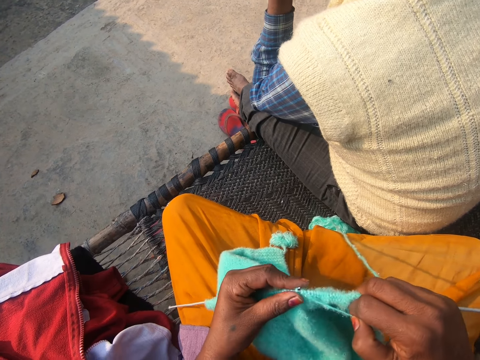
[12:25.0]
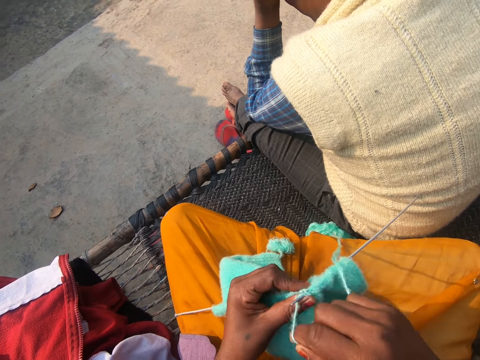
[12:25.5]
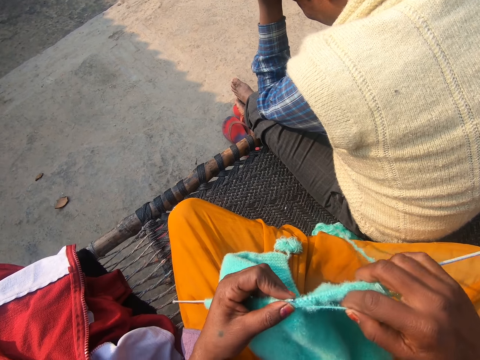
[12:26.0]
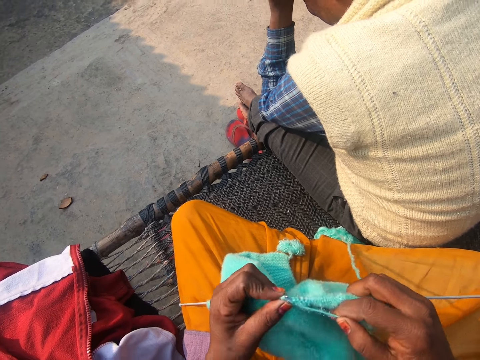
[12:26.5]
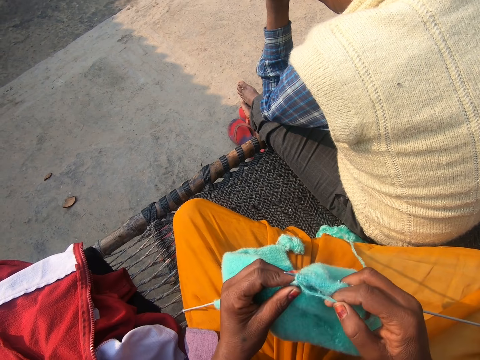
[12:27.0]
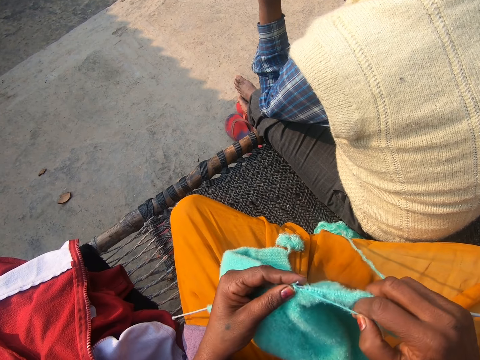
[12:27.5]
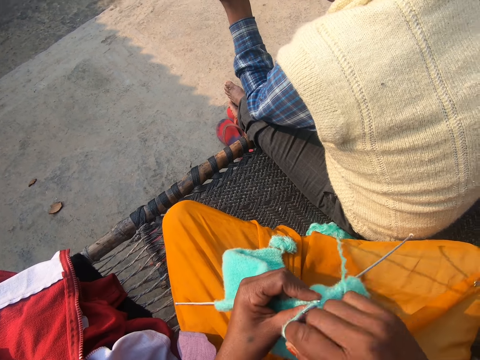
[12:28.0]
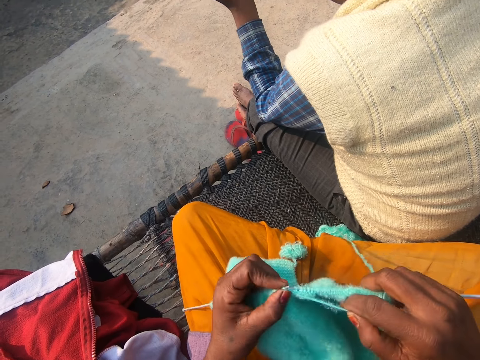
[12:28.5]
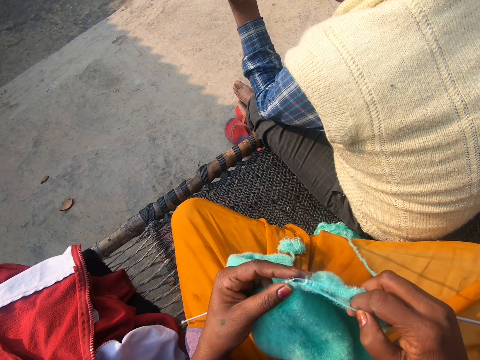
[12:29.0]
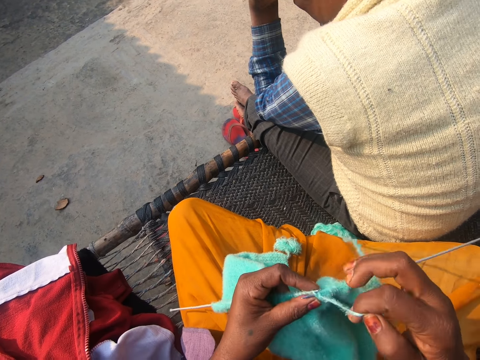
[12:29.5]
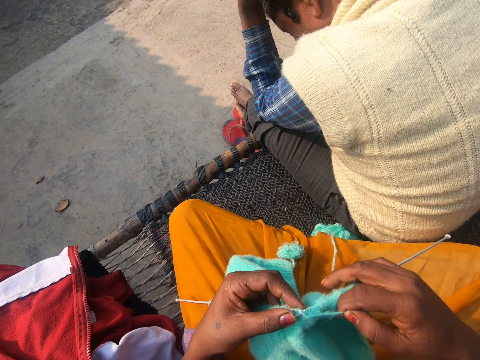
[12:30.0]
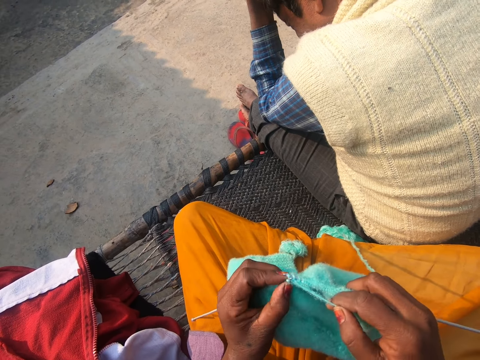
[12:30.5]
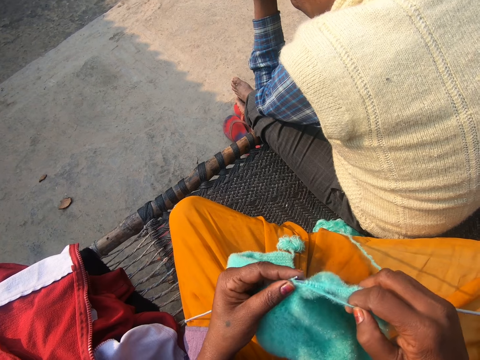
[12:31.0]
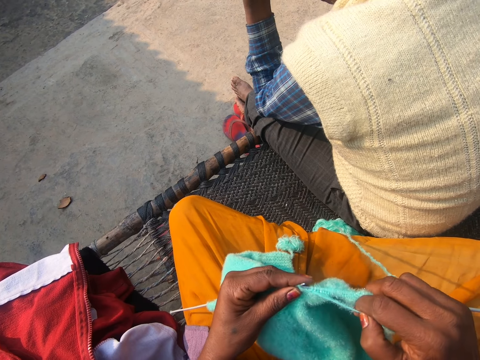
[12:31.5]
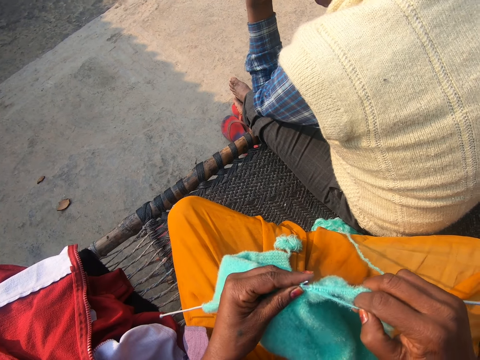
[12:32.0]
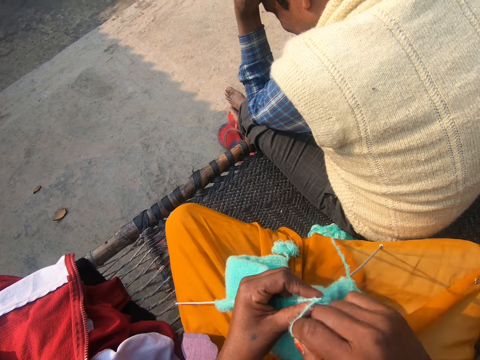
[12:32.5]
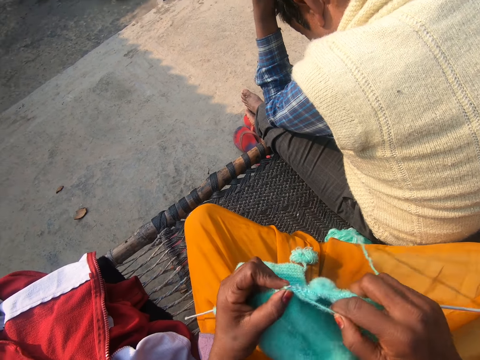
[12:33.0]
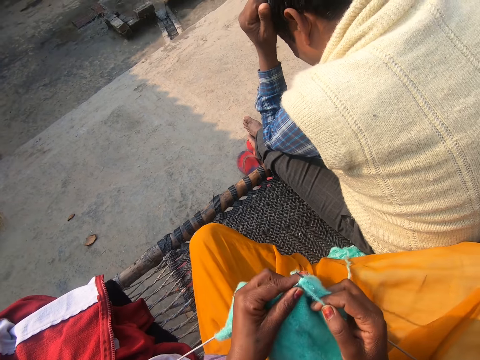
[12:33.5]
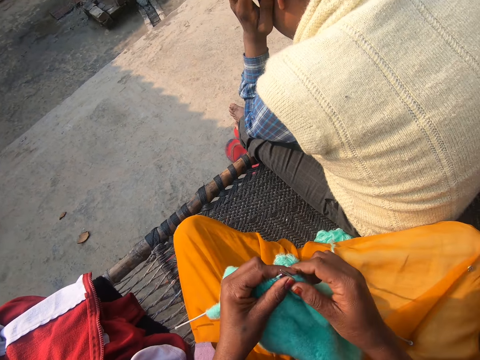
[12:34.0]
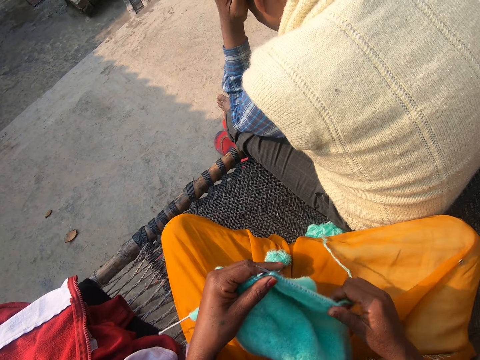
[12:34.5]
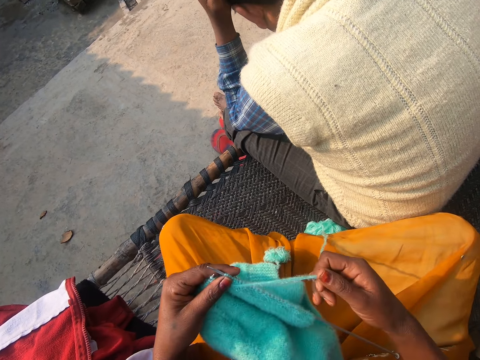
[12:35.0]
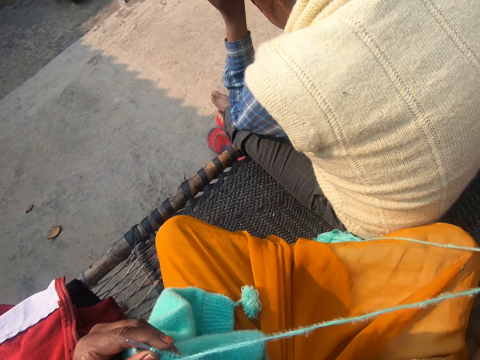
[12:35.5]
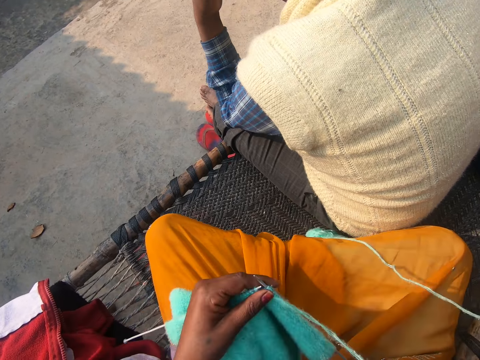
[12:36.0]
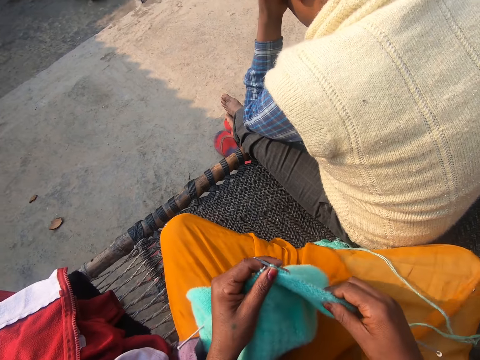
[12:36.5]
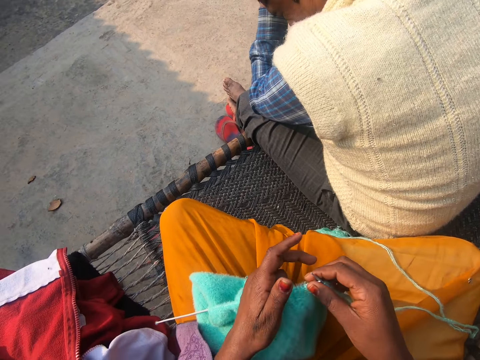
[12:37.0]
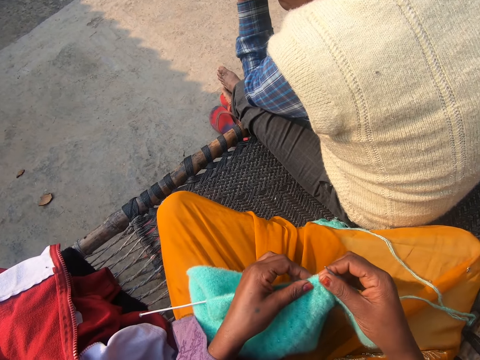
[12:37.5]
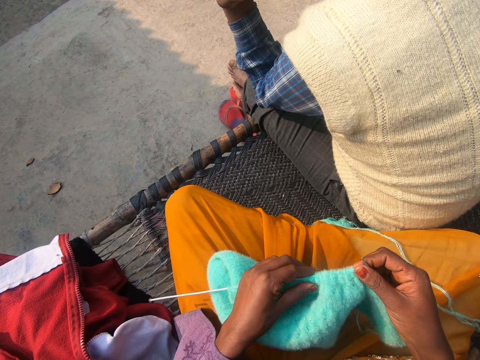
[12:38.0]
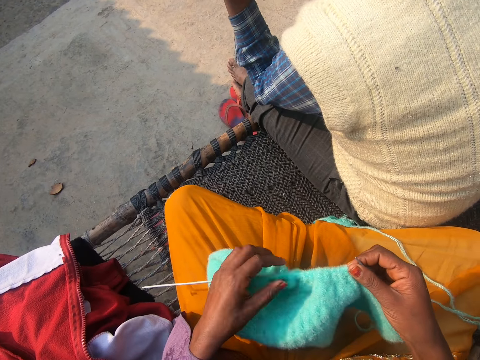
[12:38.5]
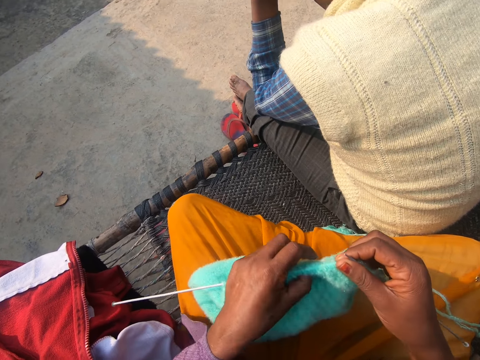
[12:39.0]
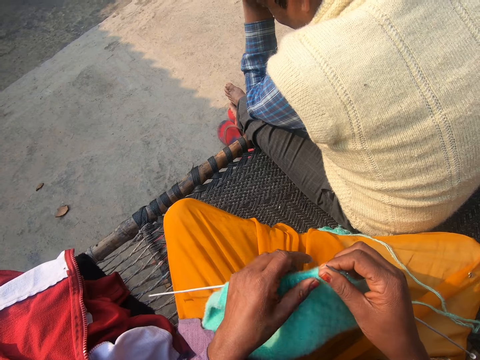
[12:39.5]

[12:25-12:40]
The camera wearer sews the cloth. They converse. They sew the cloth. They pull the sewing thread. They push the cloth.

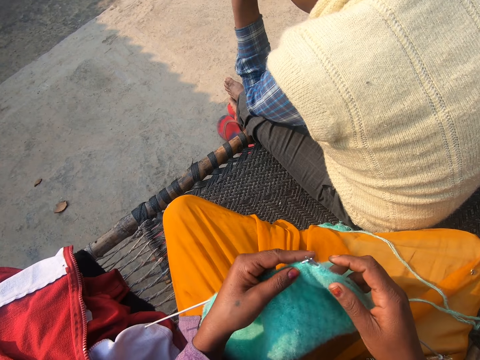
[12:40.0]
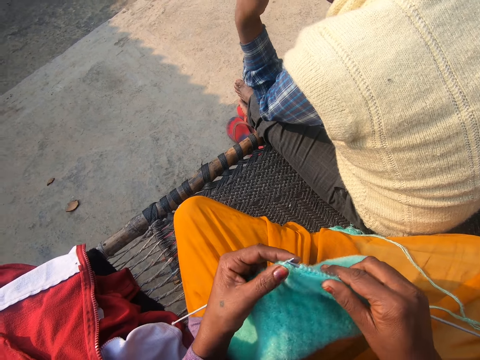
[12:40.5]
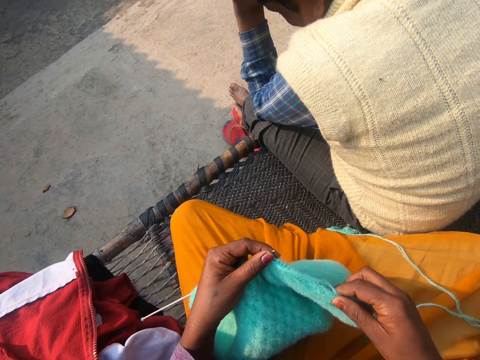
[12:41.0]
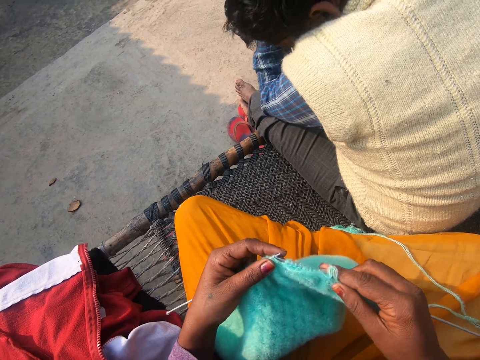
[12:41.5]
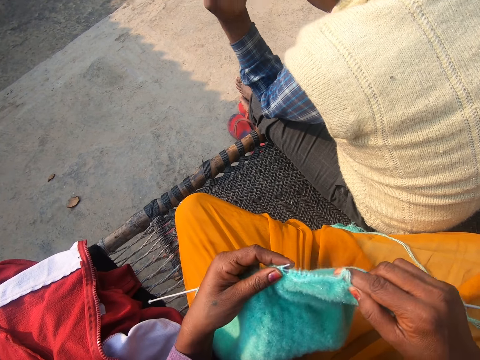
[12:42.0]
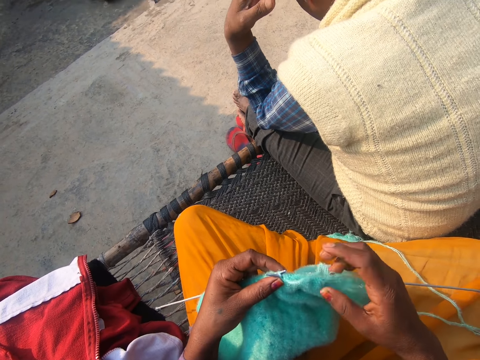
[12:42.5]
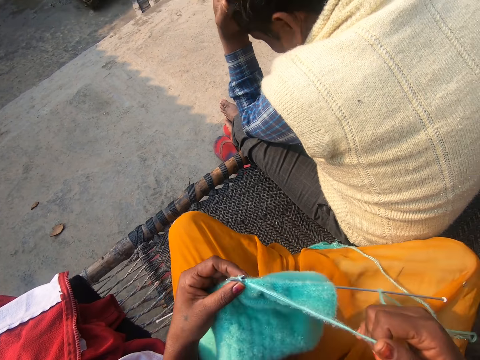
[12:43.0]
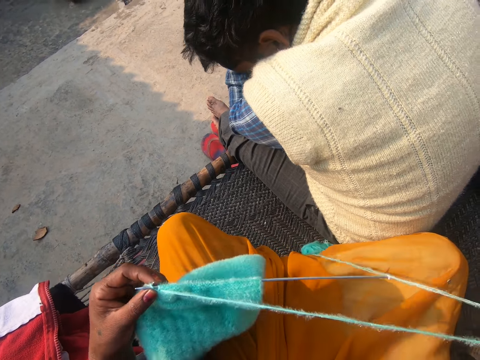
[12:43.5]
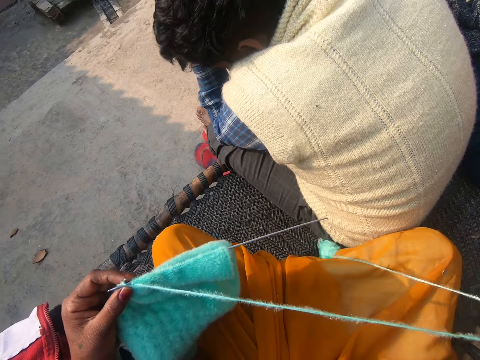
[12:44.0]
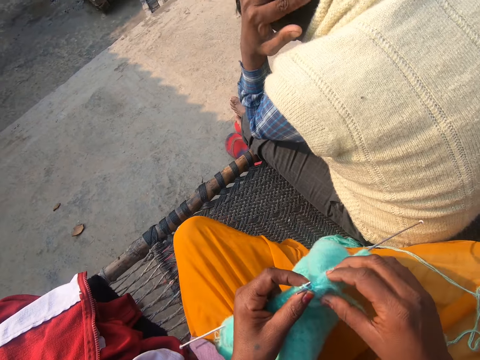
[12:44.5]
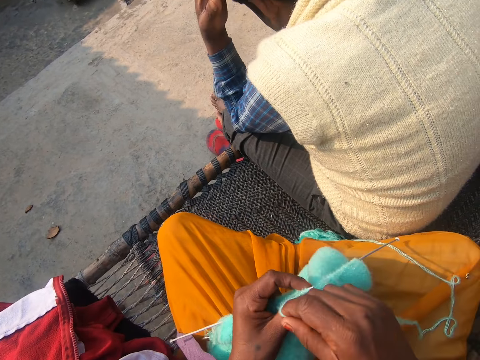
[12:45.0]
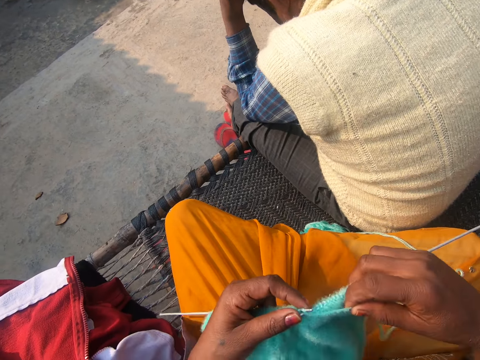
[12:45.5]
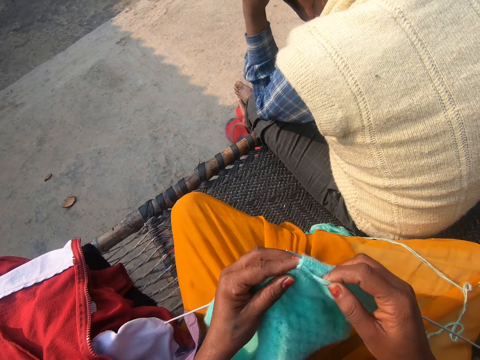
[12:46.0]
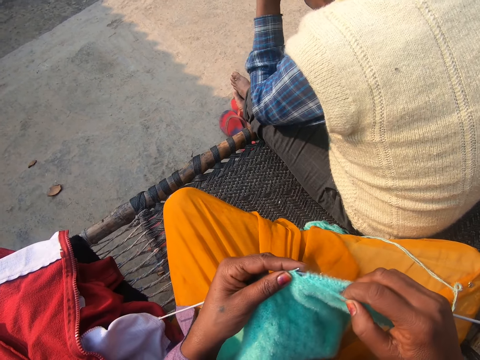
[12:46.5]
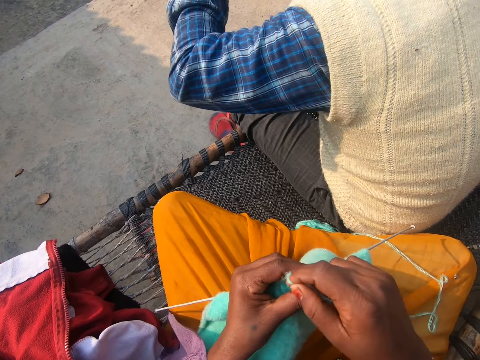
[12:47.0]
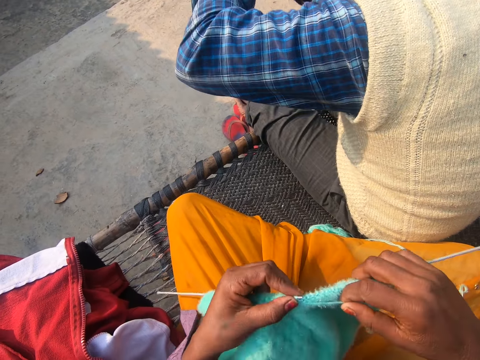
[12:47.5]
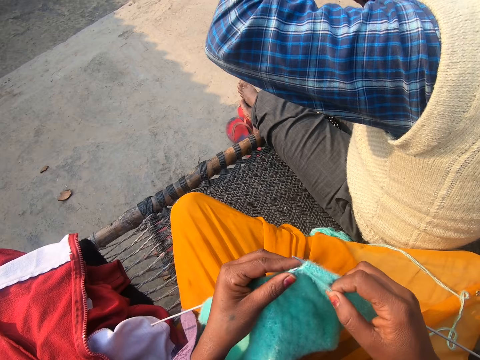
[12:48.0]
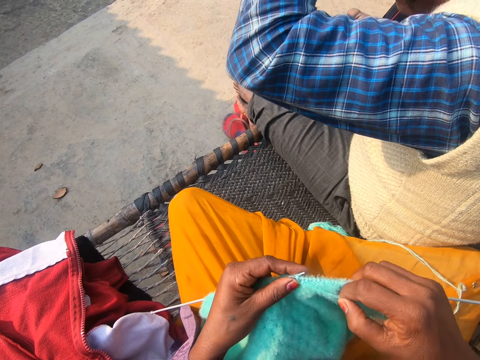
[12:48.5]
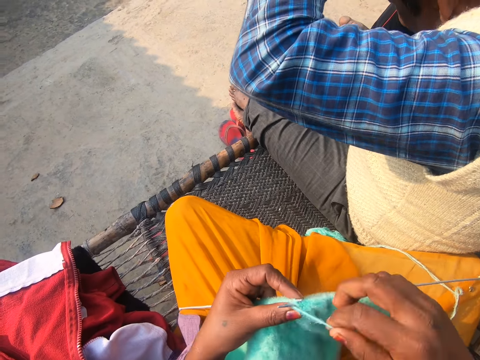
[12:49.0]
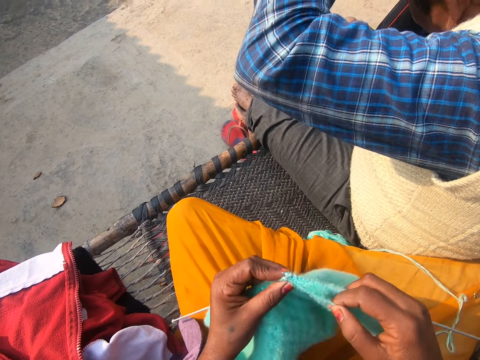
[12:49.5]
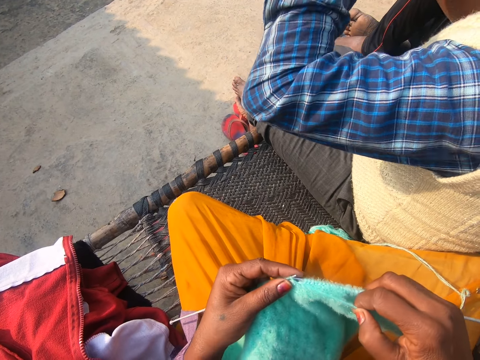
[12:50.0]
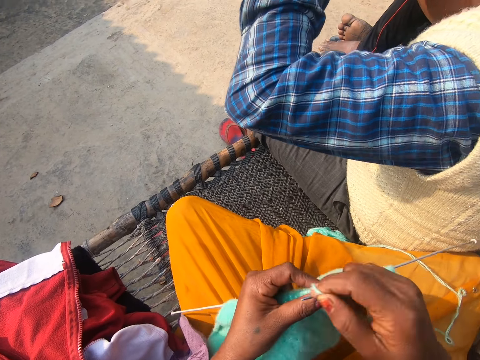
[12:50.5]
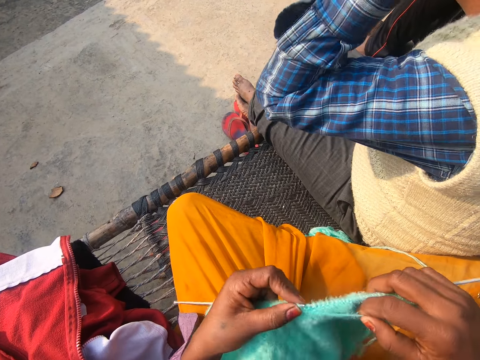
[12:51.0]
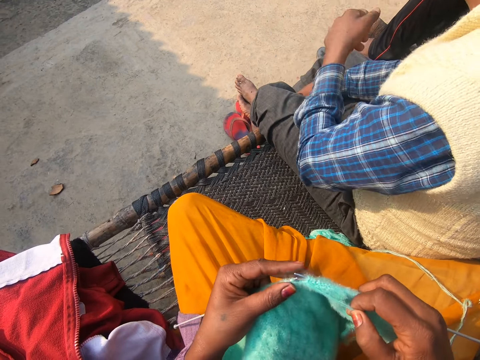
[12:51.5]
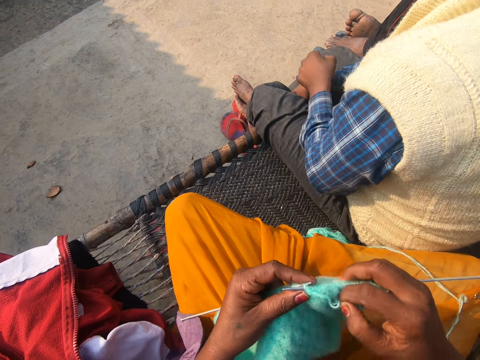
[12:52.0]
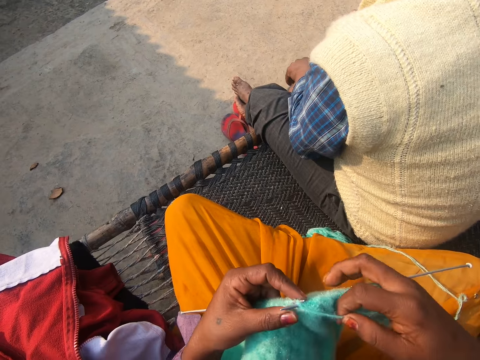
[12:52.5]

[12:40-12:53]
A man converses. The camera wearer converses with the man. They pull the sewing thread. They converse. They sew the piece of cloth. The man waves his hand. The camera wearer sews the piece of cloth.
